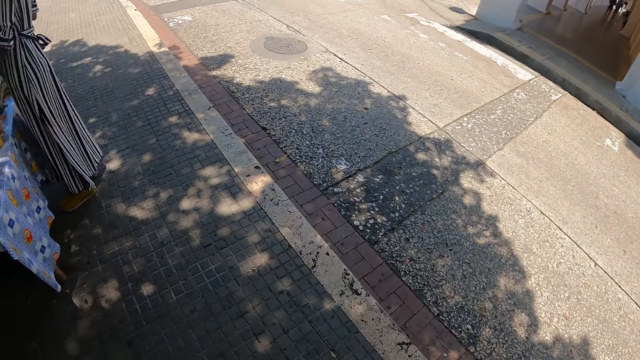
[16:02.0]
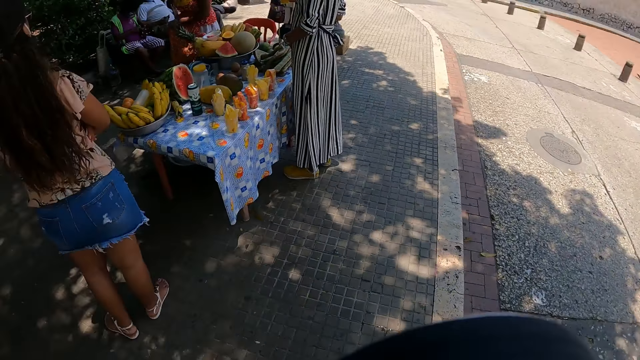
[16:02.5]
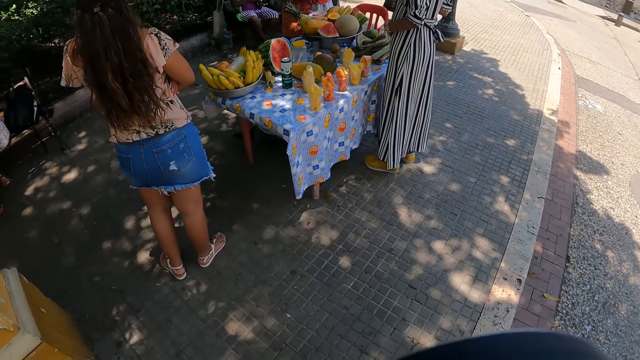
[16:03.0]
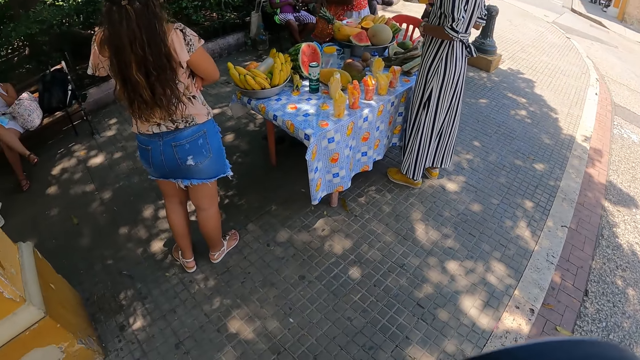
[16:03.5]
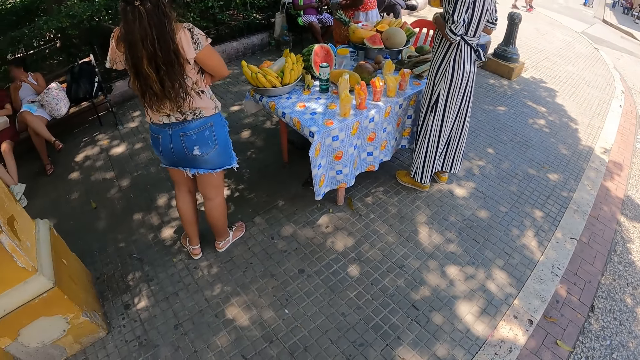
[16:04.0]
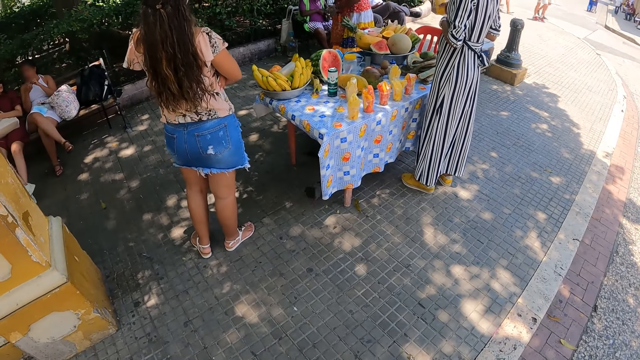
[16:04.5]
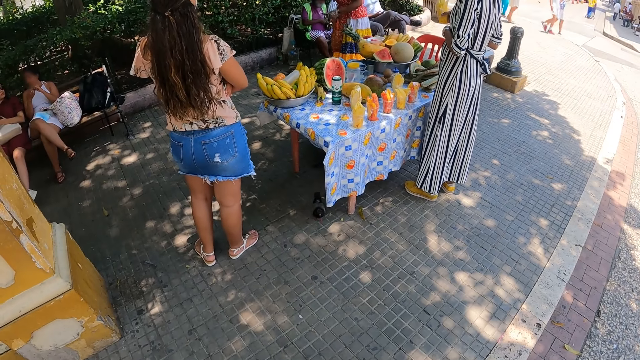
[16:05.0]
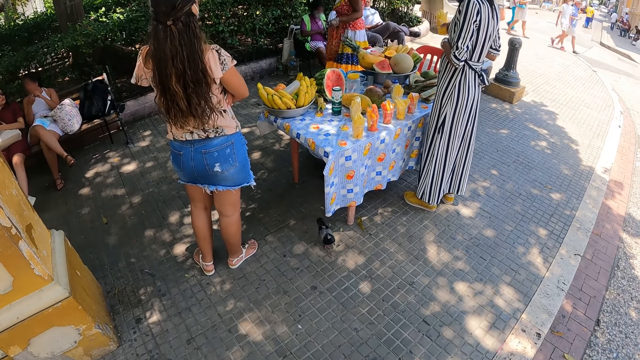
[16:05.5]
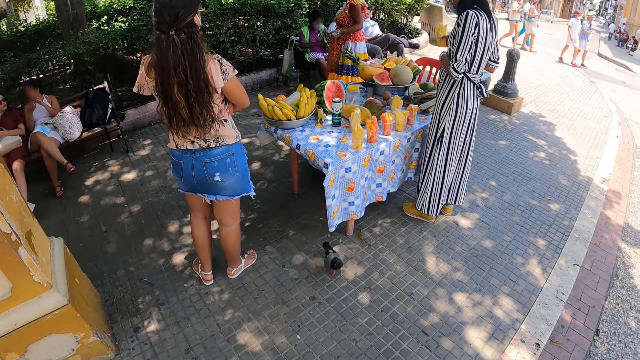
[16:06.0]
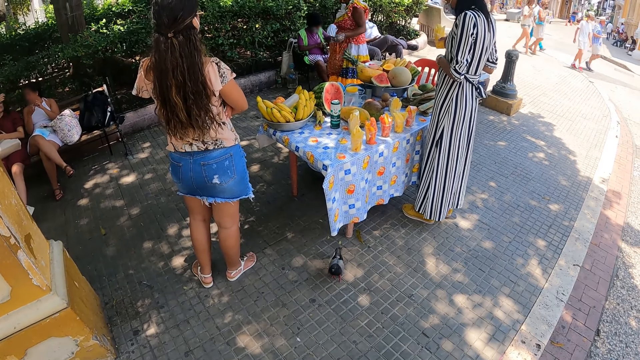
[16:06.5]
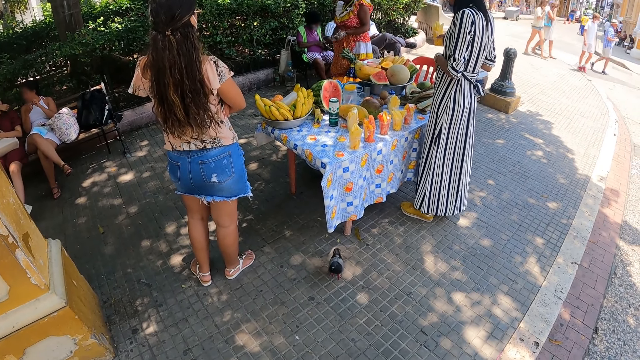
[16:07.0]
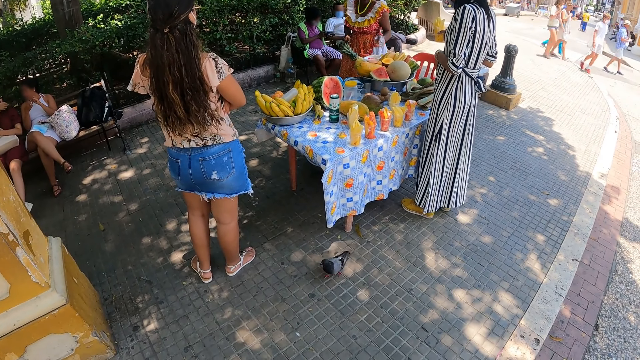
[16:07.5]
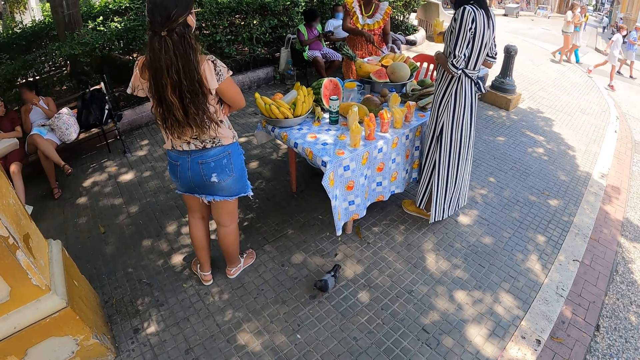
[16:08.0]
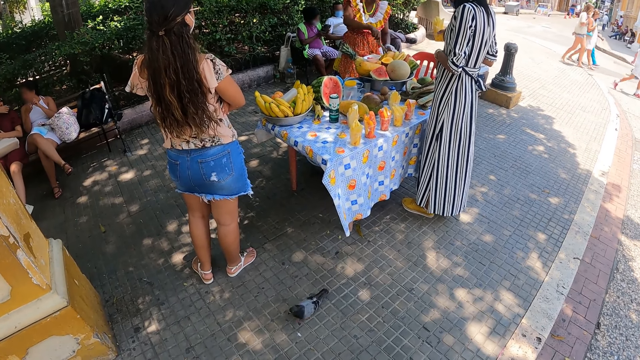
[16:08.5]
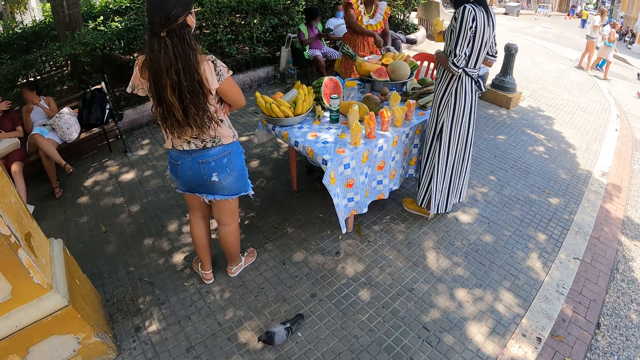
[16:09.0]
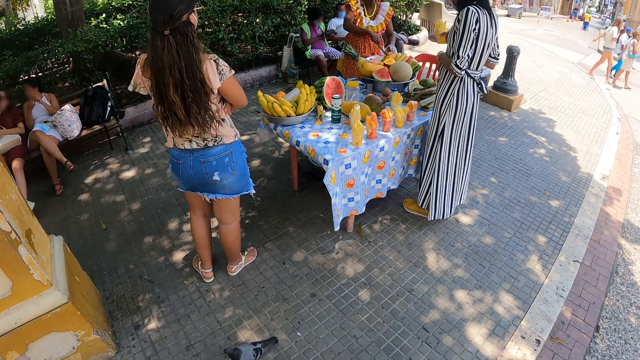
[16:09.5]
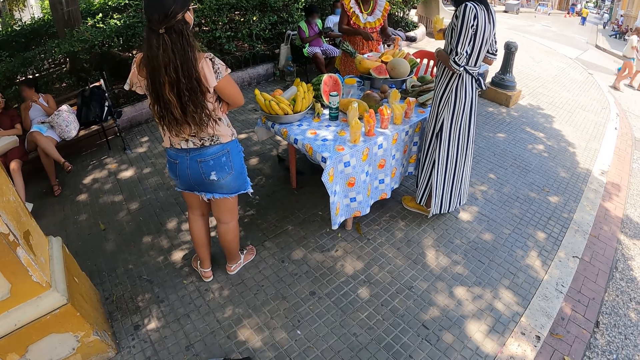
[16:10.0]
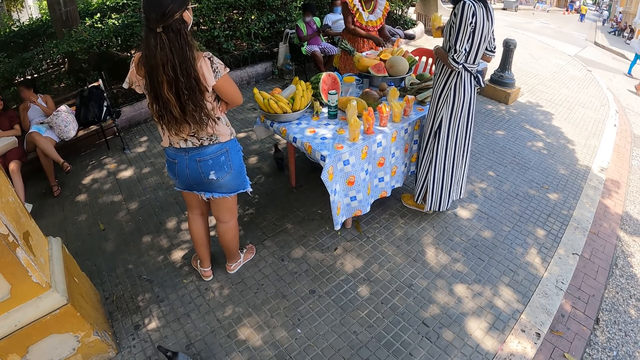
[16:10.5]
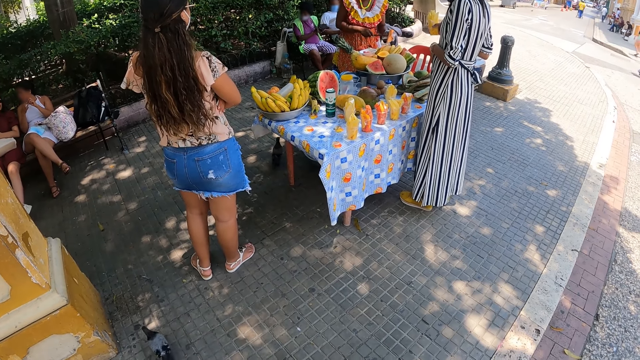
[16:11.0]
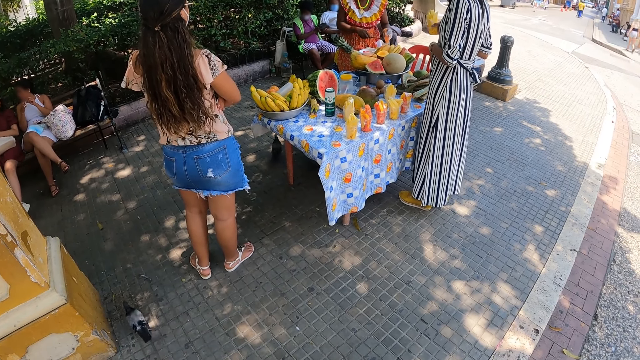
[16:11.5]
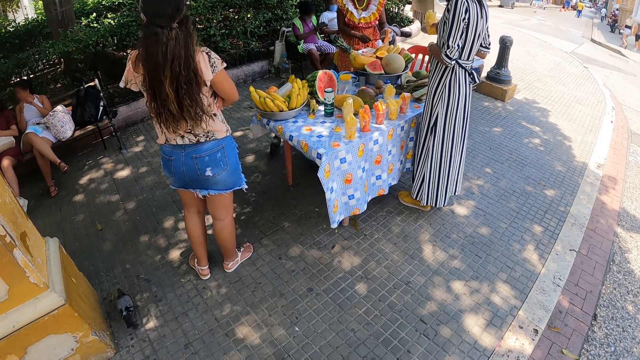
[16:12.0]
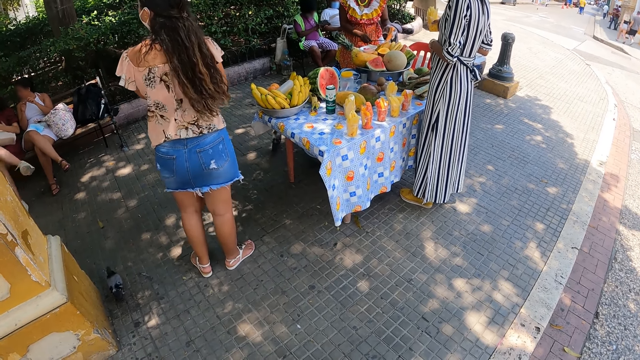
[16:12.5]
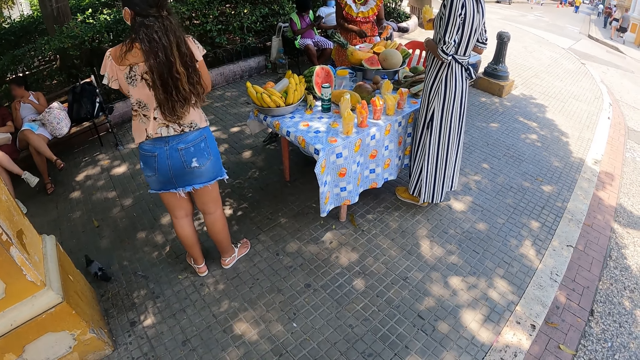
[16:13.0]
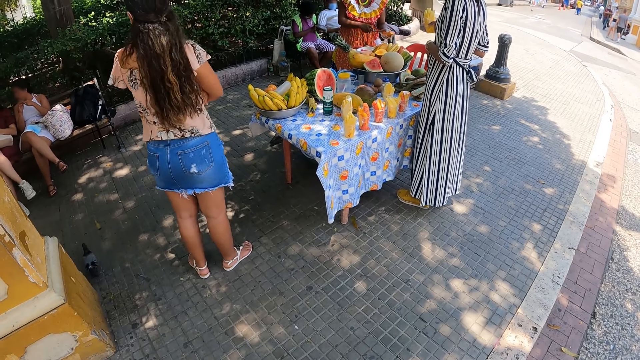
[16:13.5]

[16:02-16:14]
The camera wearer stands on a park. They stare at the fruit vendor. A woman cuts fruits with a knife.

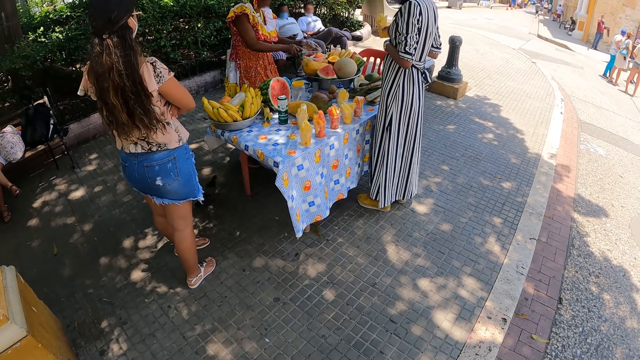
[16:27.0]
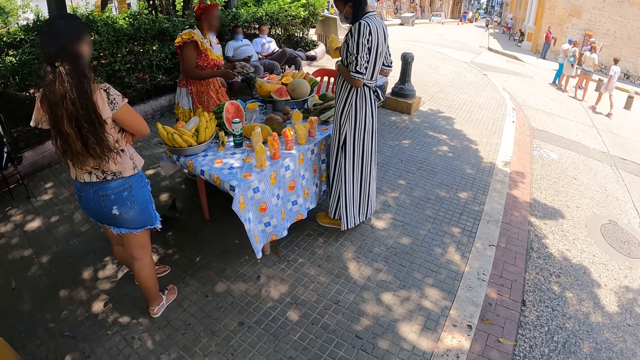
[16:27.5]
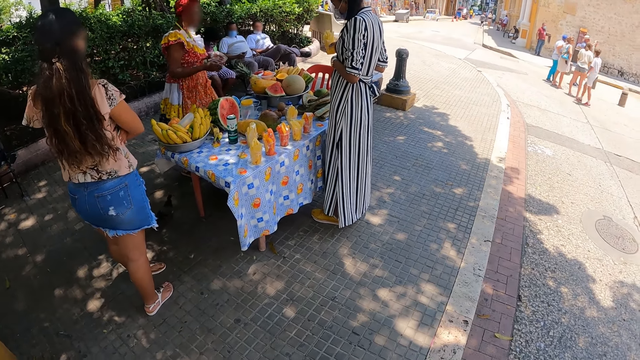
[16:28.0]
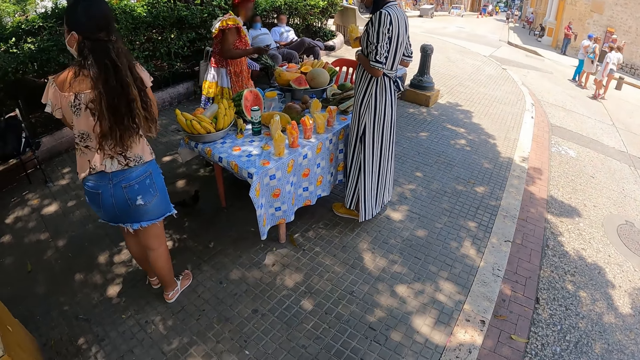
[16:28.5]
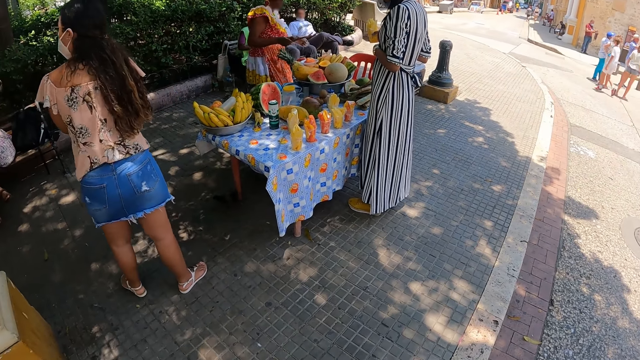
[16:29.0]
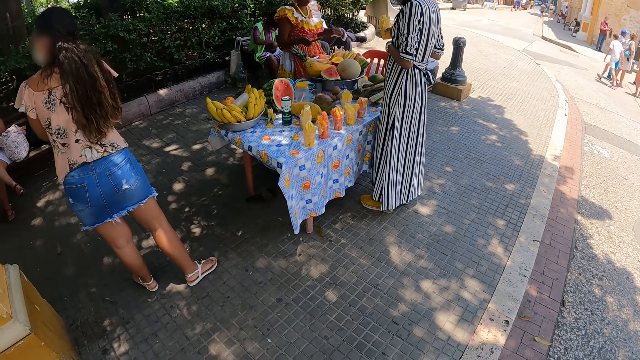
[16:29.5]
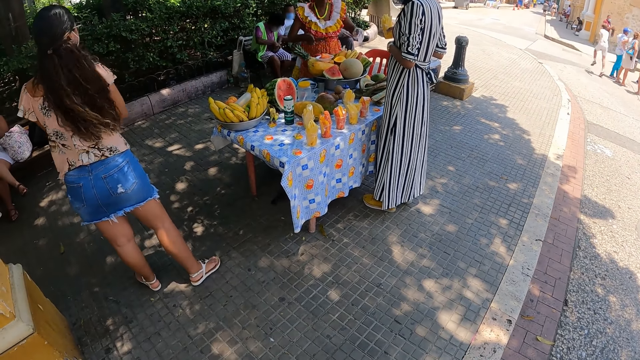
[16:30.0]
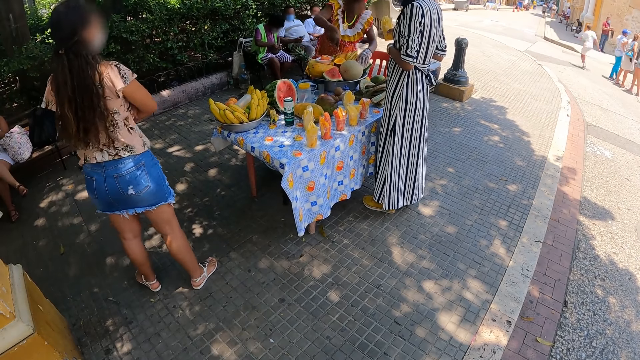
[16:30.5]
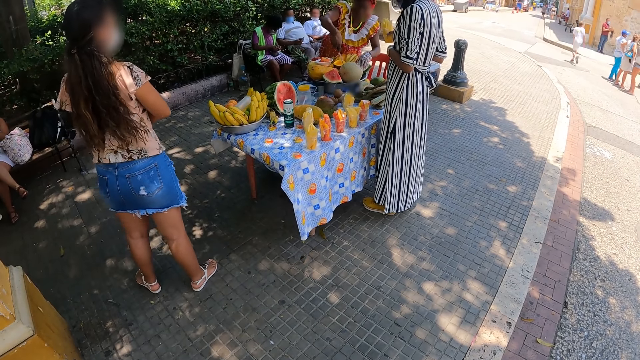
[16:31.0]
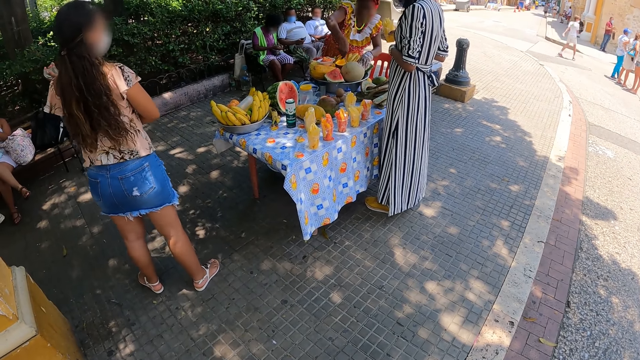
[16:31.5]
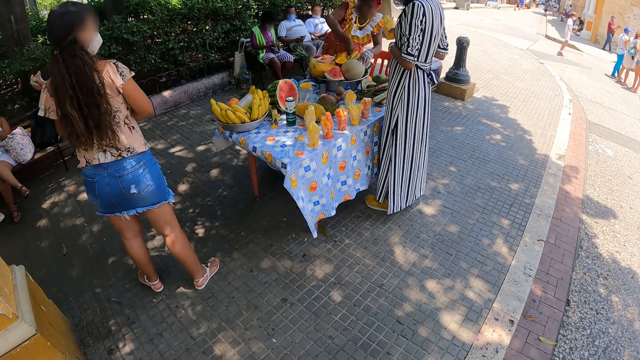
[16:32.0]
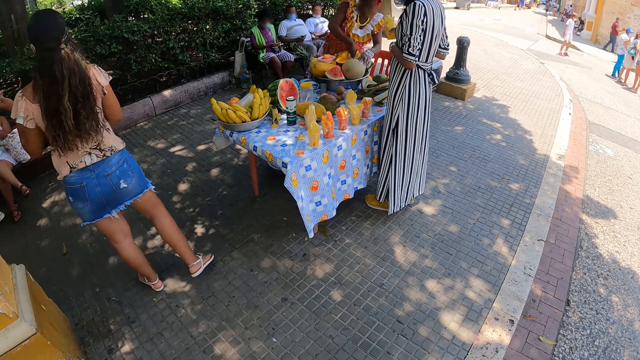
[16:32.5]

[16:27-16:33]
A woman looks around a park.

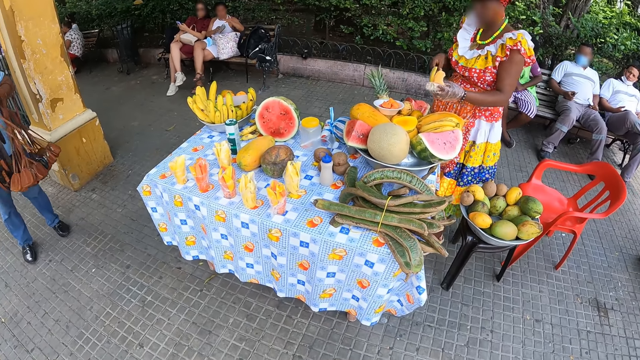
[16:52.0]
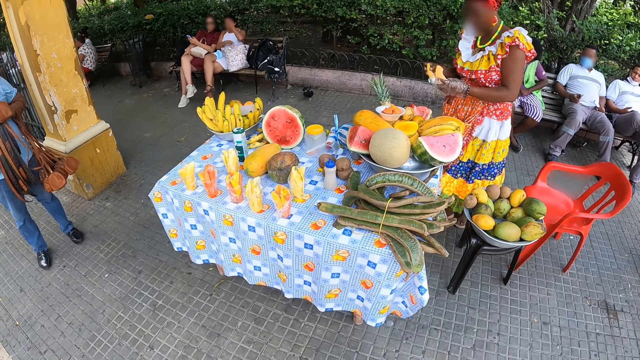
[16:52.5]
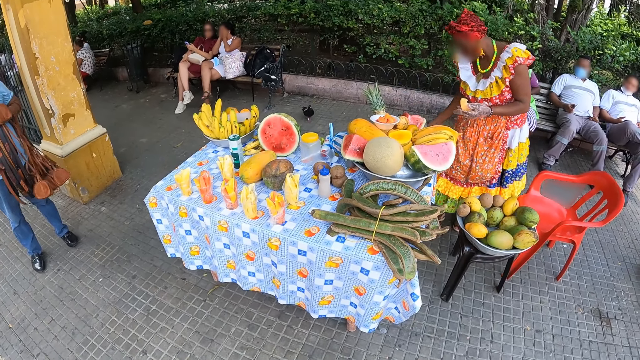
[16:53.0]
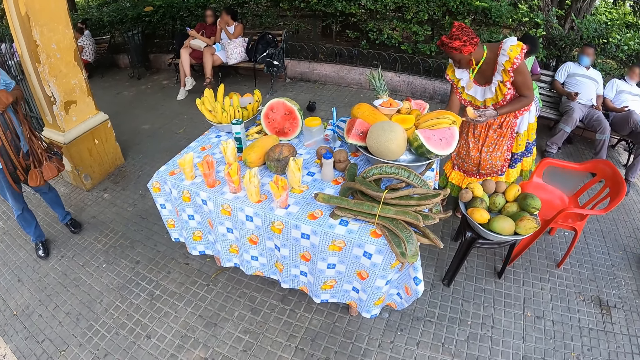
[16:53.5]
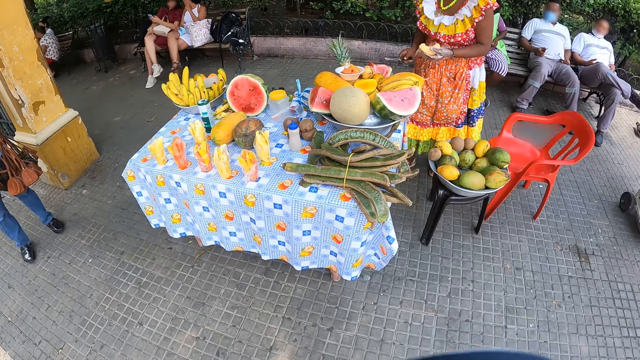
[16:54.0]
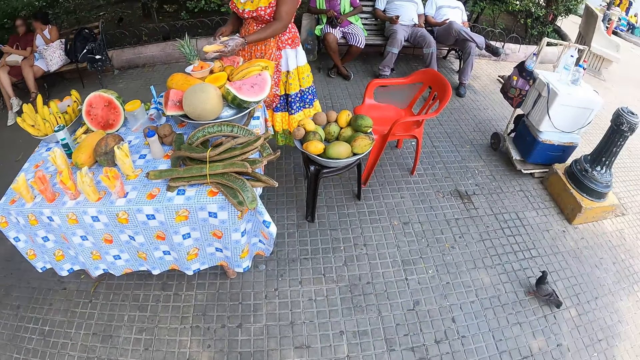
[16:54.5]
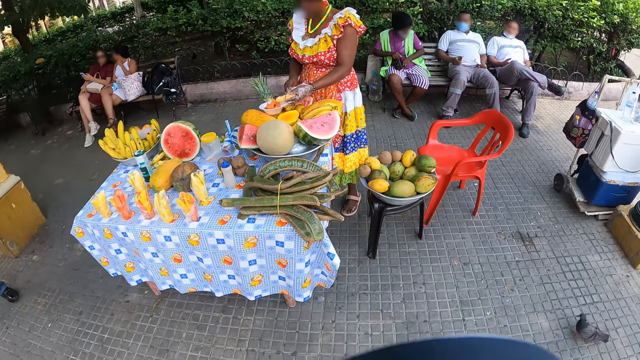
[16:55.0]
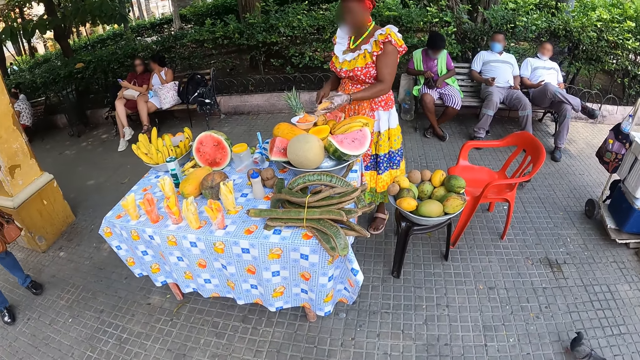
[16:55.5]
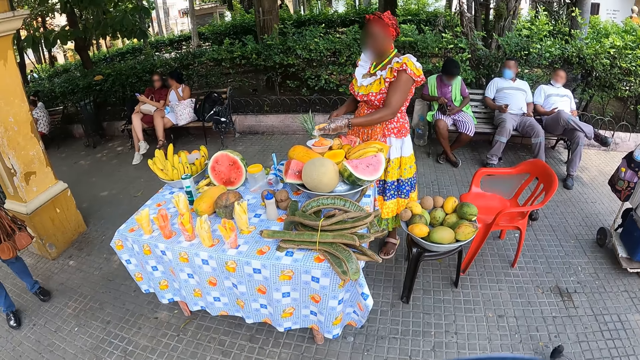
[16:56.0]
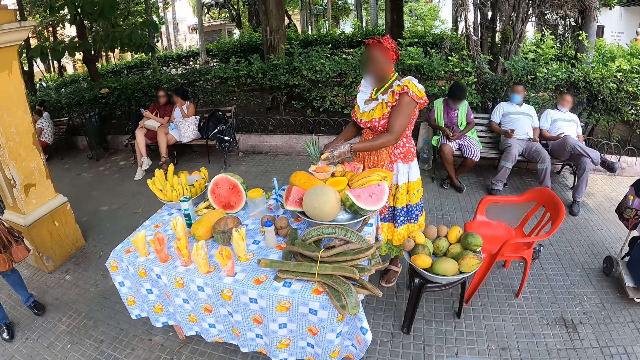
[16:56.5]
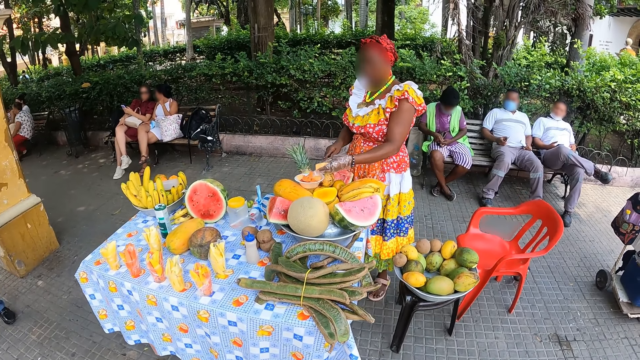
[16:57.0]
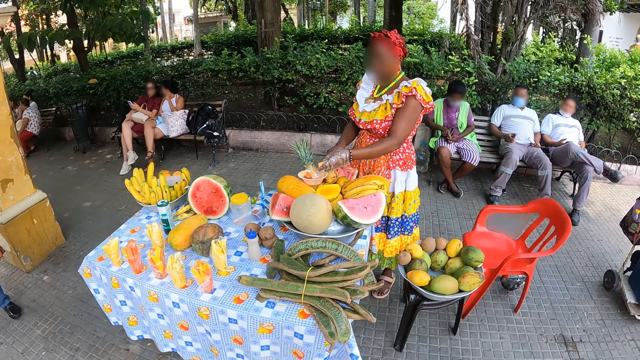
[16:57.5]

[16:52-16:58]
The camera wearer looks around.
